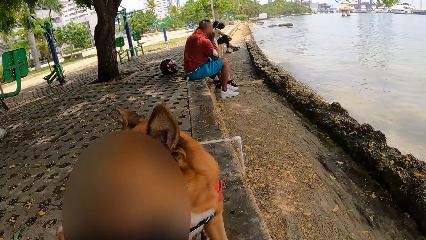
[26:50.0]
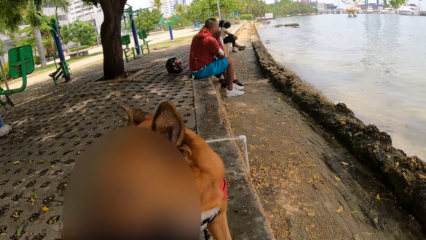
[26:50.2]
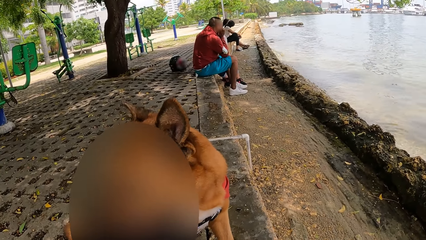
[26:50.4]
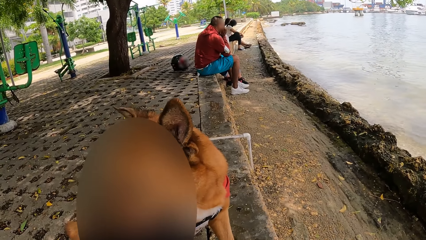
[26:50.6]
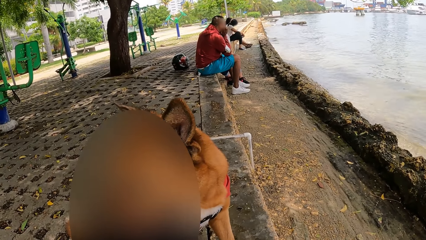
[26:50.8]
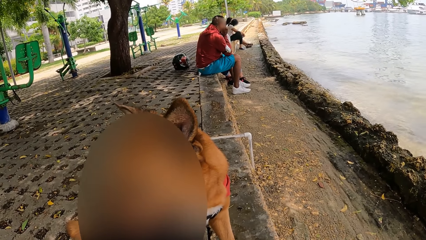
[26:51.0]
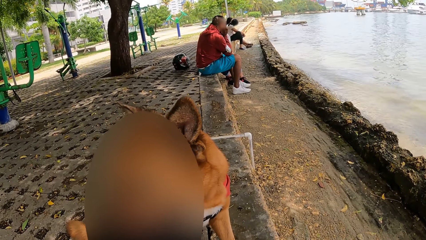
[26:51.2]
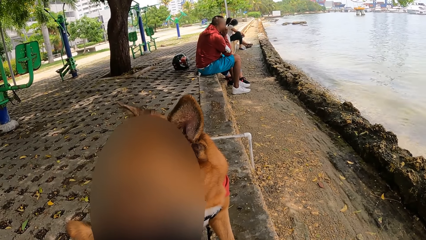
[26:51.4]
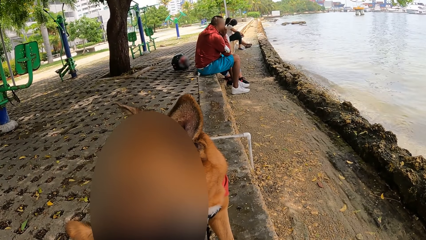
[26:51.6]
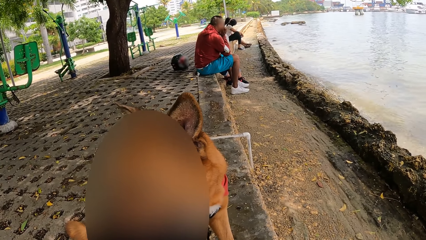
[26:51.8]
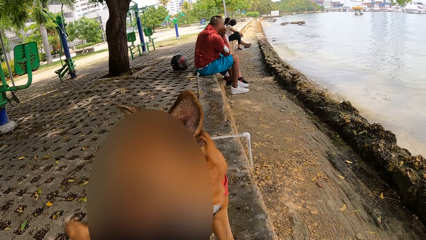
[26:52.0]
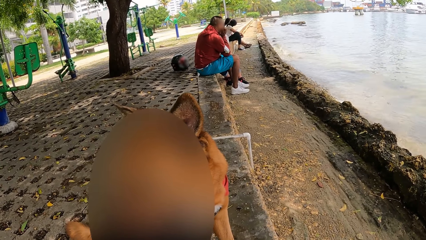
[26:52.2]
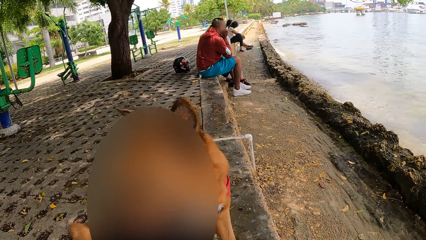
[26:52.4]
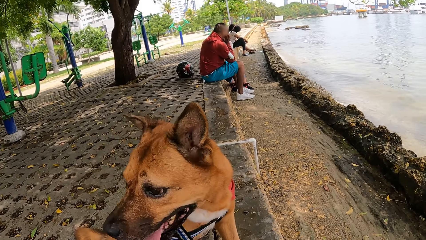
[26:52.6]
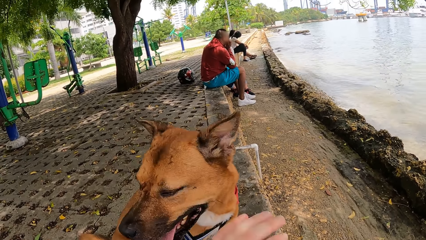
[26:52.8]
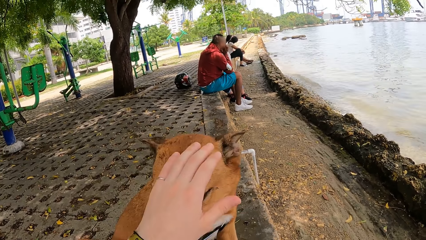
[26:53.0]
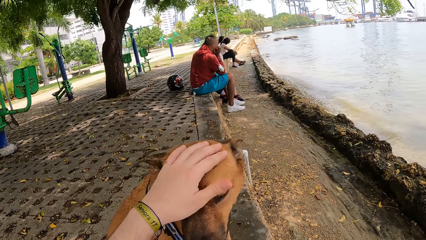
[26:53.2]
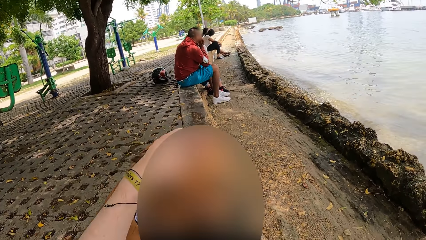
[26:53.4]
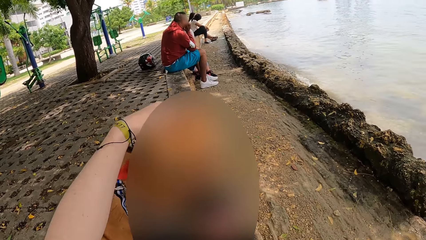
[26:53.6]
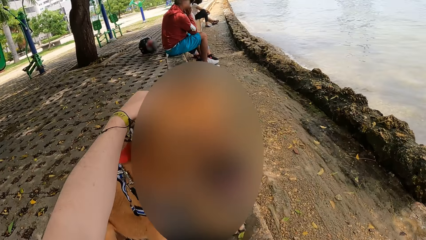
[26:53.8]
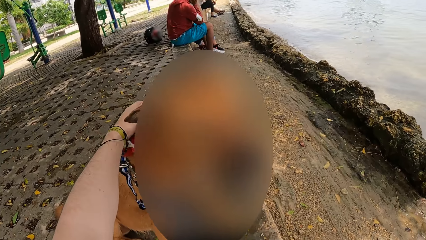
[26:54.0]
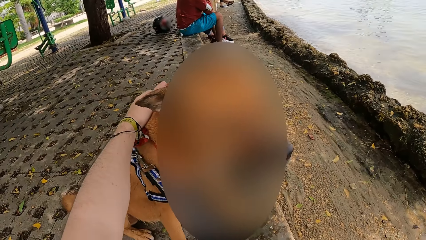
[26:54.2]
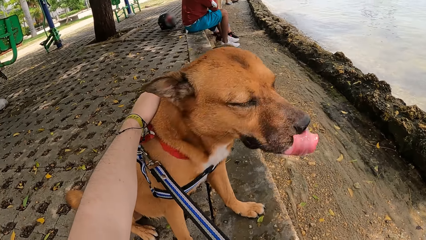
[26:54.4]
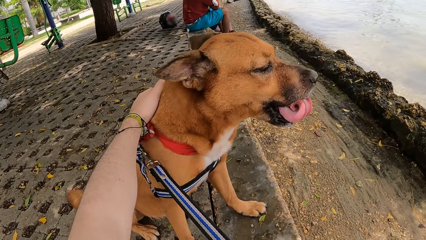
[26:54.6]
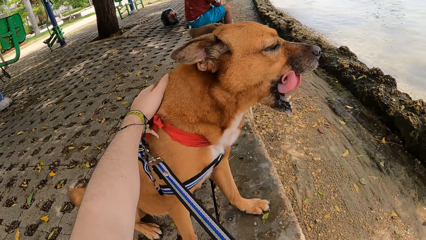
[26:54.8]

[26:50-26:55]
The camera wearer looks at a dog. They touch the dog. They rub the dog.

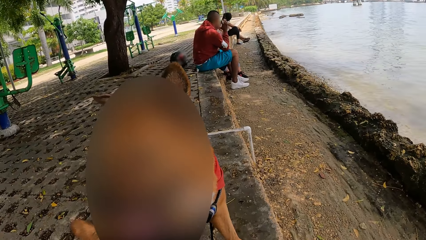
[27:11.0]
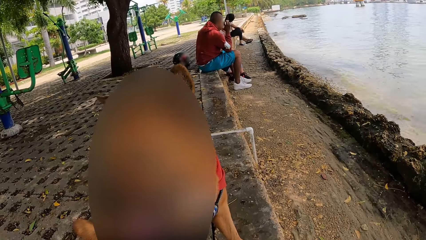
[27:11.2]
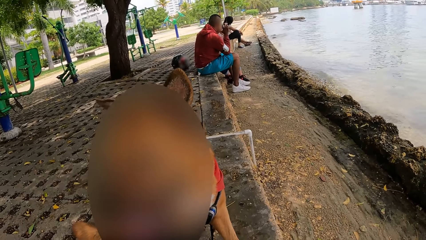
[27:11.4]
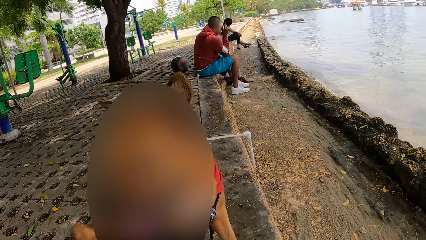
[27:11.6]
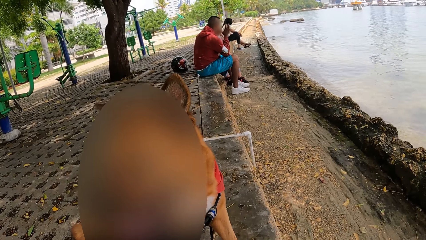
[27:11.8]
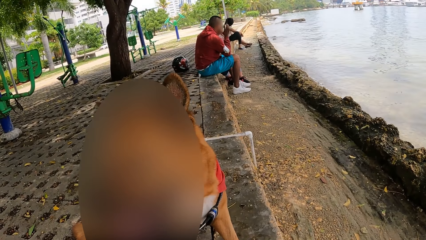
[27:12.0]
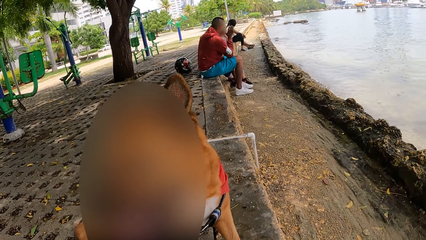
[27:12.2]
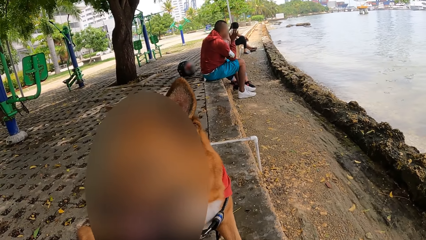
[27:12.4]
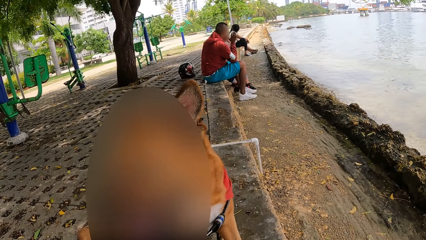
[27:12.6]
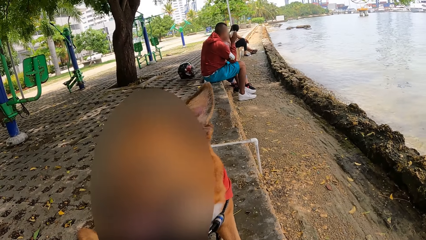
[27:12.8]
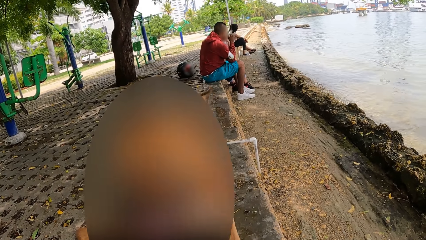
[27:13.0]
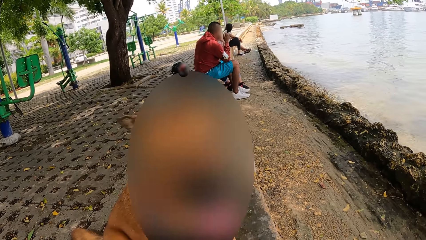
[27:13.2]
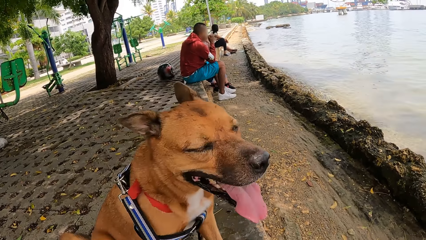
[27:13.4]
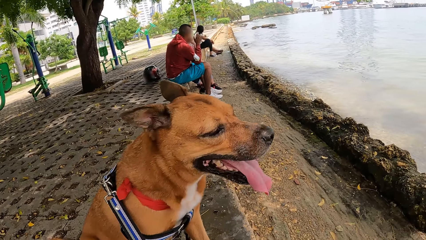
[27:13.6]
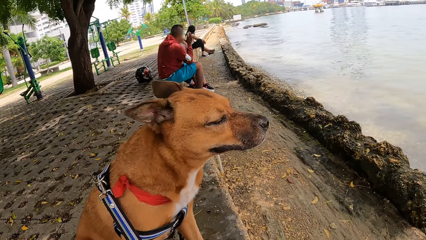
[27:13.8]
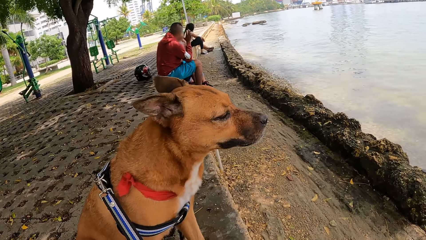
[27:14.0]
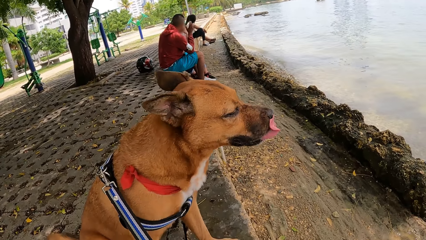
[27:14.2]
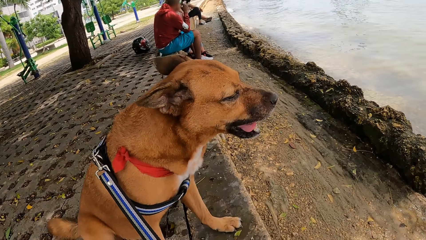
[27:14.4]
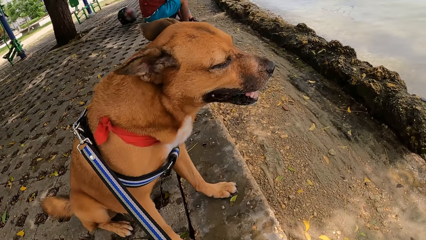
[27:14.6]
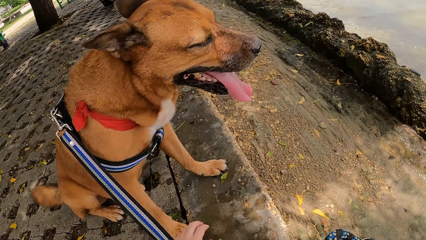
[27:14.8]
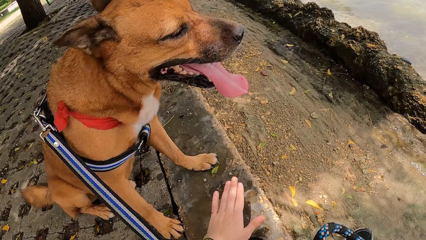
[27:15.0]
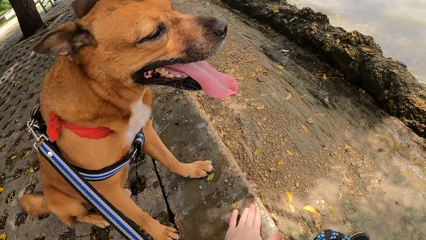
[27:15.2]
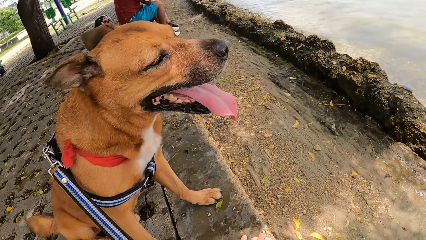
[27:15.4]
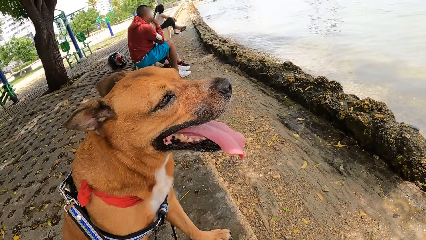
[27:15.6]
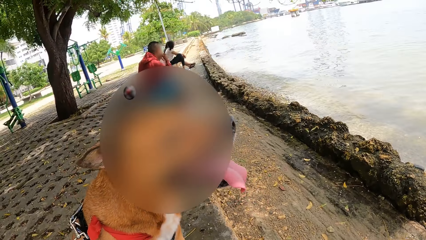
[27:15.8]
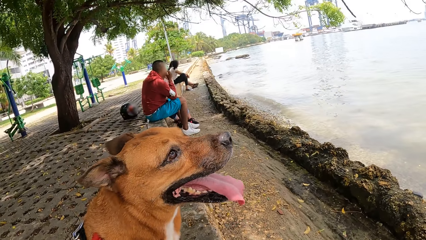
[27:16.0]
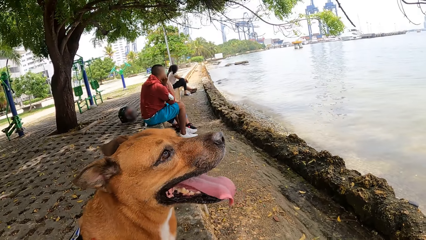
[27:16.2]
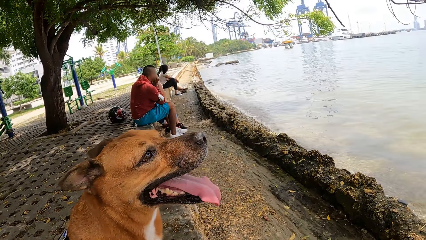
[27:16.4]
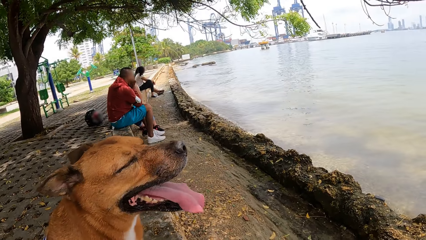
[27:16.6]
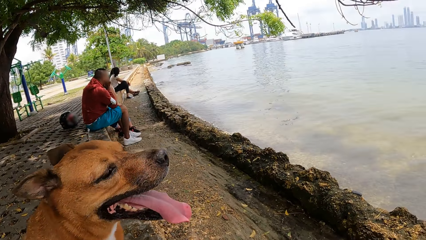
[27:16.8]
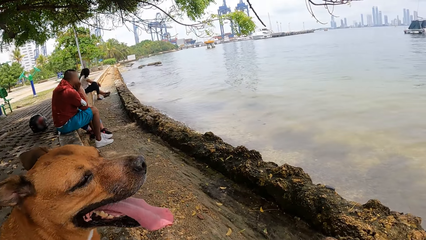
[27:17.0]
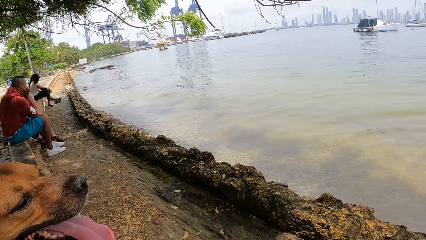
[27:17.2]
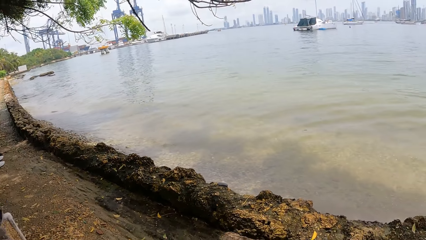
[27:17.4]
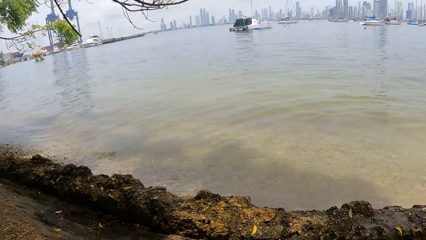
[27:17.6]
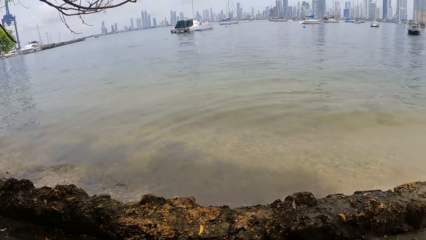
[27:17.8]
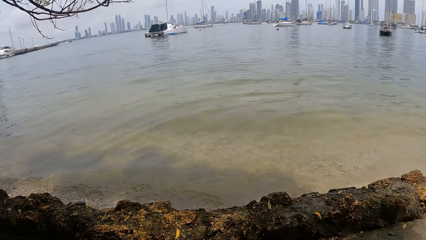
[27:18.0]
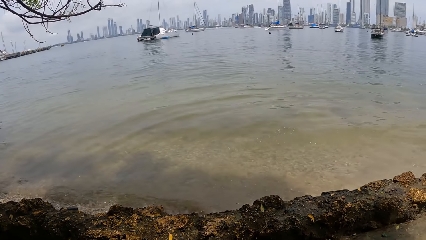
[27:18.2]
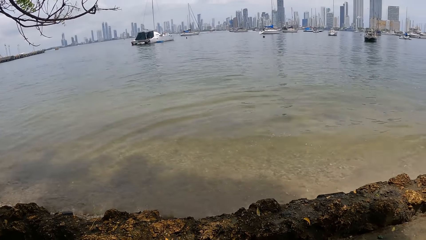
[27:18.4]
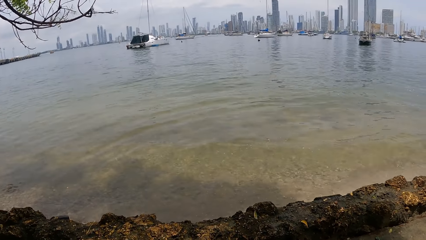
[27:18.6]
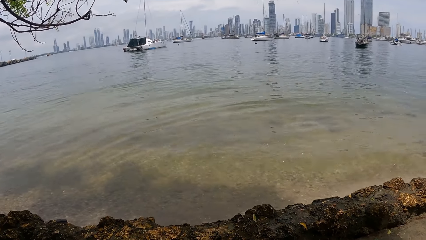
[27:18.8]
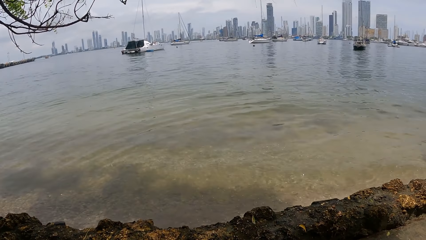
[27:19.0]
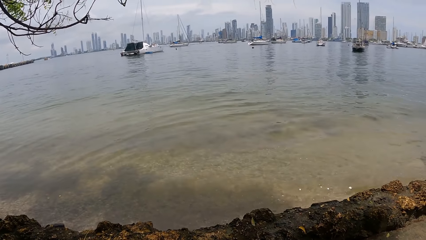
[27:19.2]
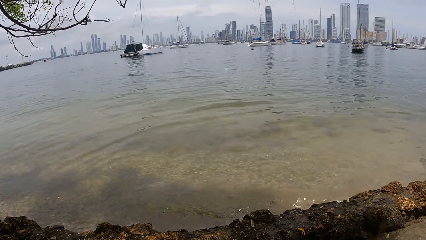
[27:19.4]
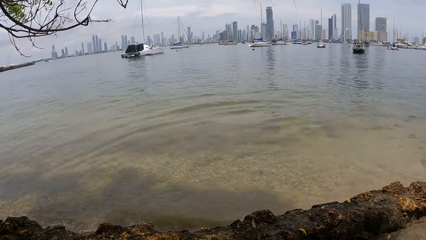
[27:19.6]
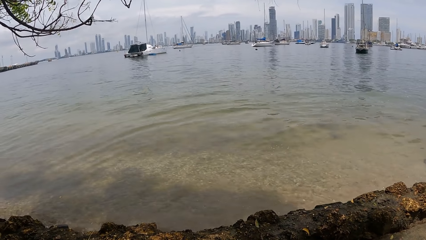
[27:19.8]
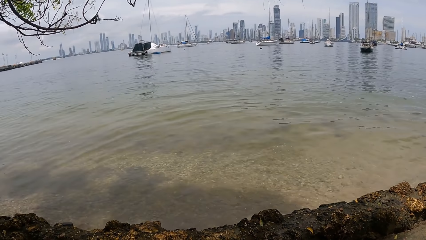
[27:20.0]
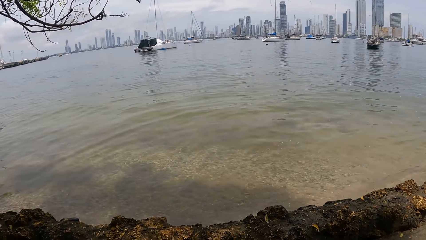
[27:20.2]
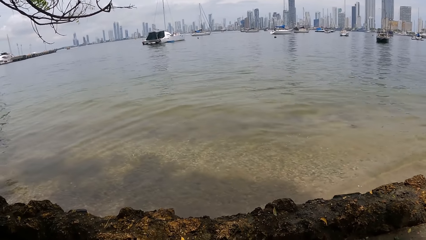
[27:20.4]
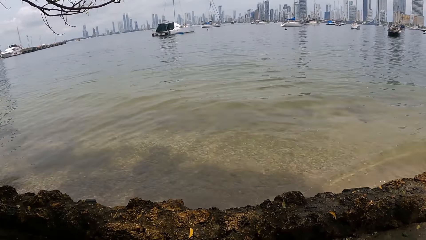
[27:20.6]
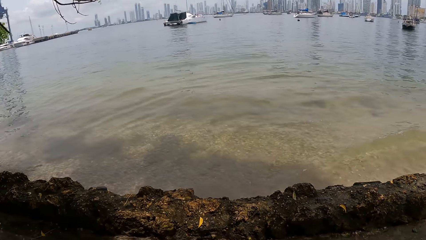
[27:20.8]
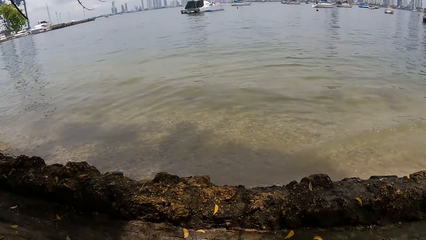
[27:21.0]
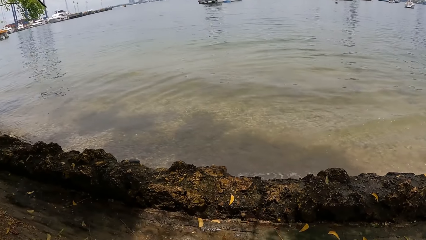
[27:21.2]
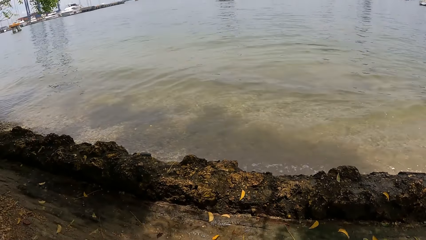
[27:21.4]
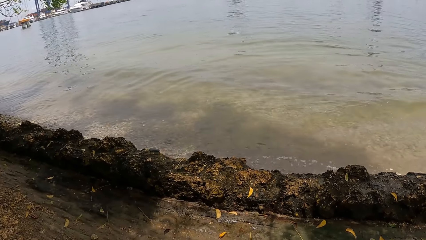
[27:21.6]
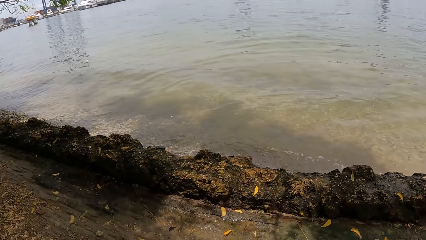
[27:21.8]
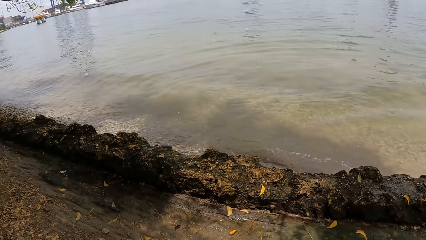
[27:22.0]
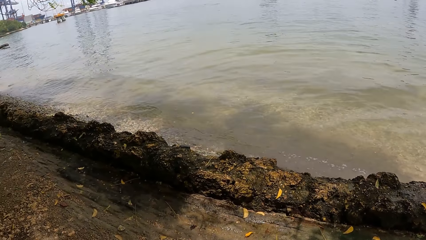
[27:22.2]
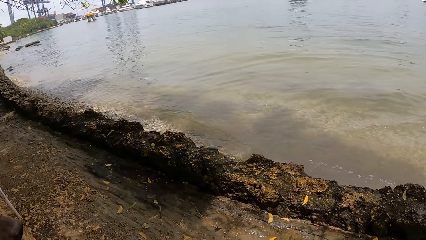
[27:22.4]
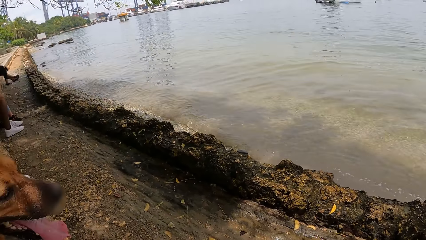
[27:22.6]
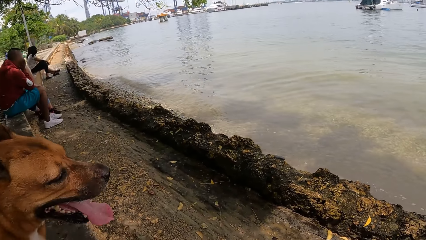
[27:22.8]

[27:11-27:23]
The camera wearer looks around a park. They tap the ground. They stare at the dog. They look around.
